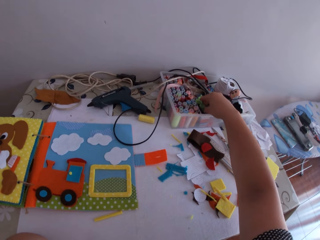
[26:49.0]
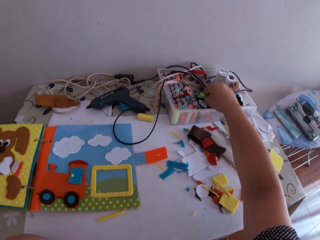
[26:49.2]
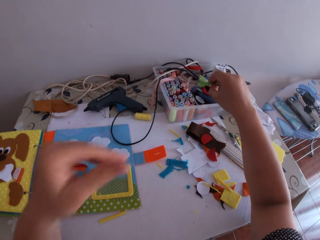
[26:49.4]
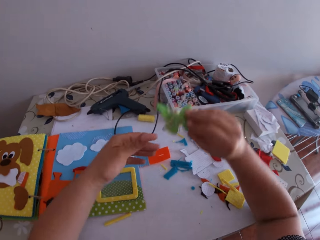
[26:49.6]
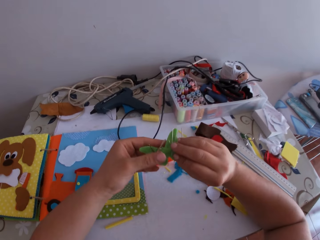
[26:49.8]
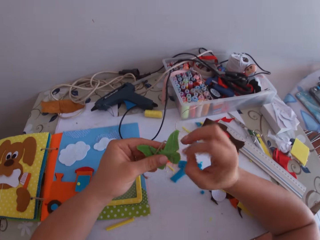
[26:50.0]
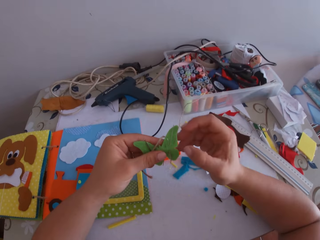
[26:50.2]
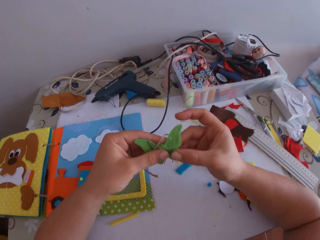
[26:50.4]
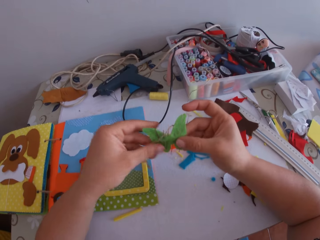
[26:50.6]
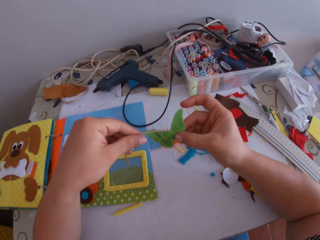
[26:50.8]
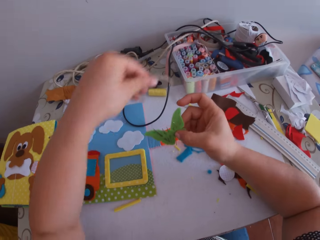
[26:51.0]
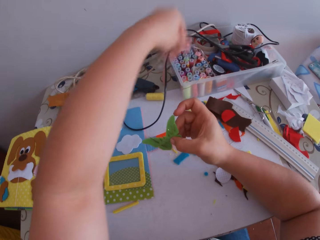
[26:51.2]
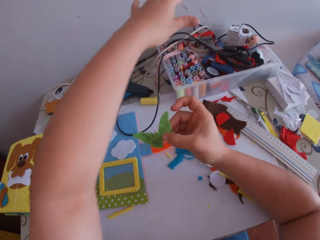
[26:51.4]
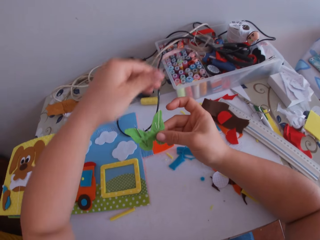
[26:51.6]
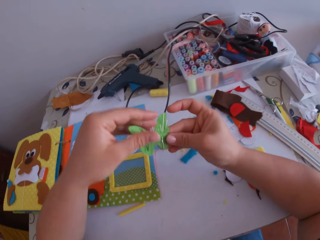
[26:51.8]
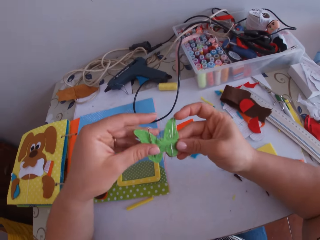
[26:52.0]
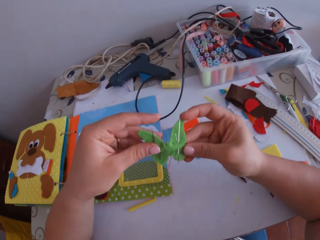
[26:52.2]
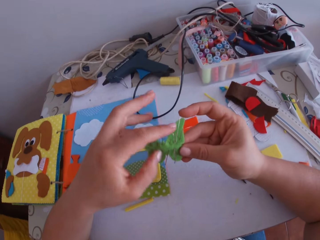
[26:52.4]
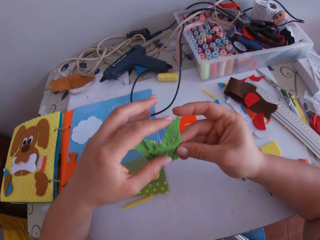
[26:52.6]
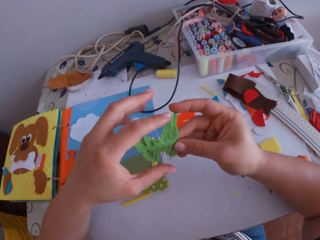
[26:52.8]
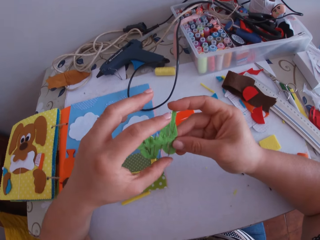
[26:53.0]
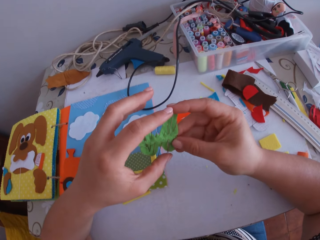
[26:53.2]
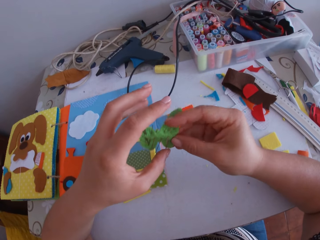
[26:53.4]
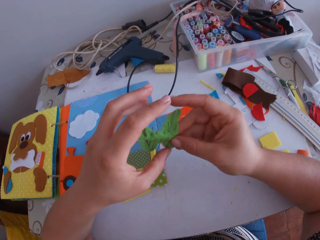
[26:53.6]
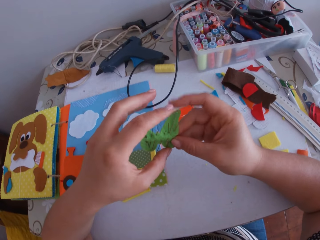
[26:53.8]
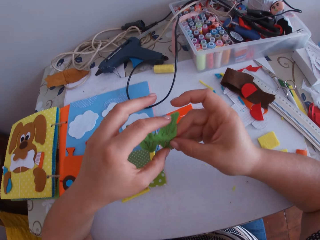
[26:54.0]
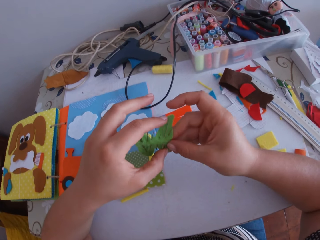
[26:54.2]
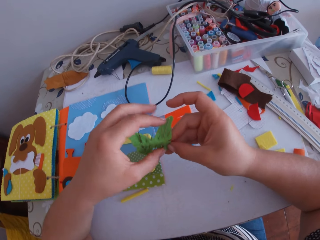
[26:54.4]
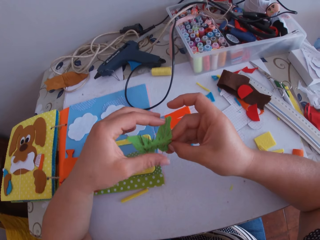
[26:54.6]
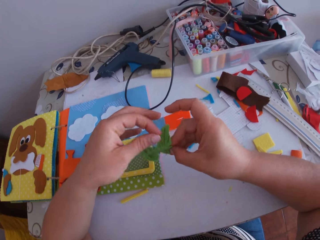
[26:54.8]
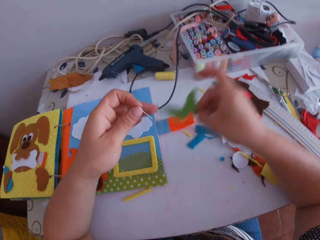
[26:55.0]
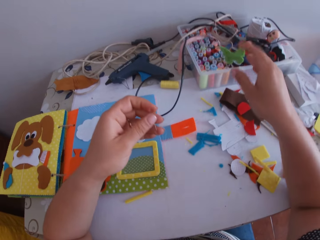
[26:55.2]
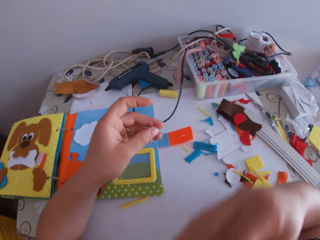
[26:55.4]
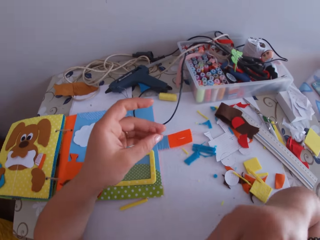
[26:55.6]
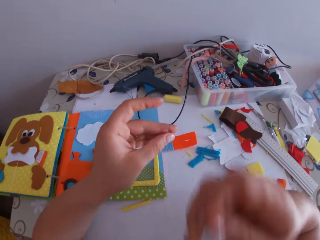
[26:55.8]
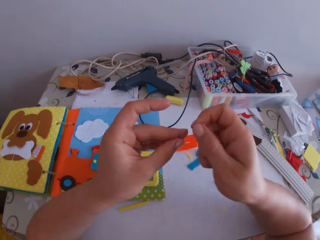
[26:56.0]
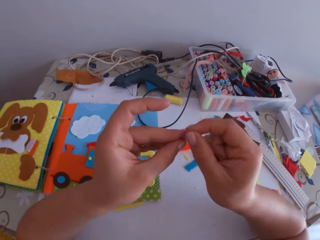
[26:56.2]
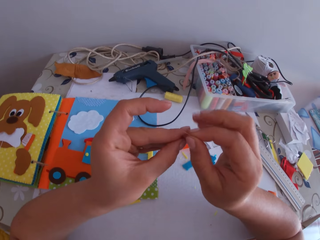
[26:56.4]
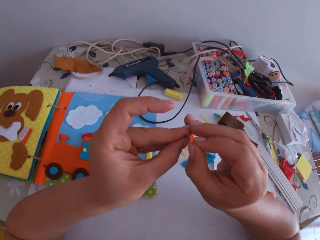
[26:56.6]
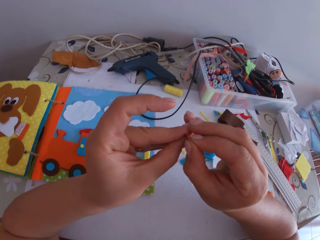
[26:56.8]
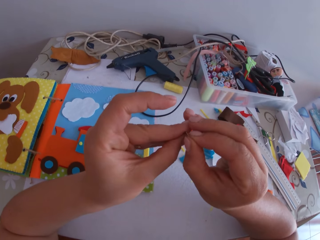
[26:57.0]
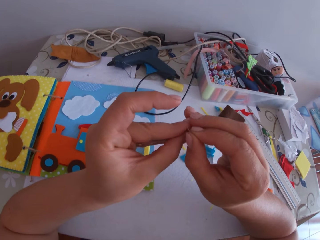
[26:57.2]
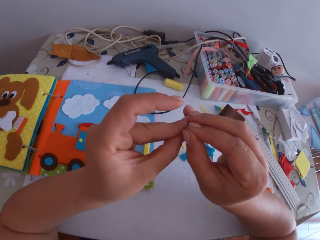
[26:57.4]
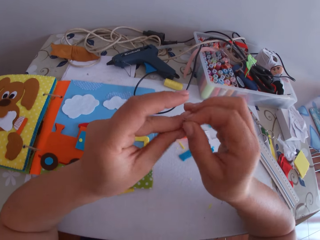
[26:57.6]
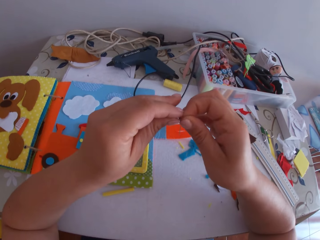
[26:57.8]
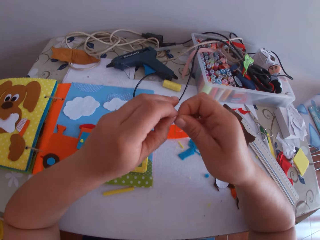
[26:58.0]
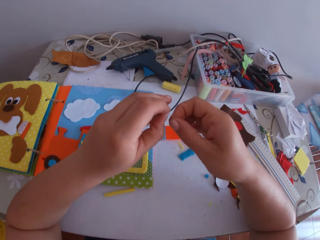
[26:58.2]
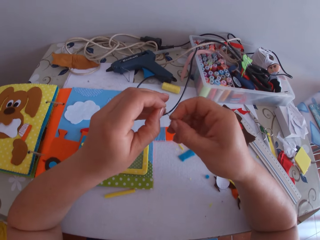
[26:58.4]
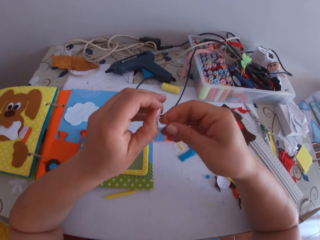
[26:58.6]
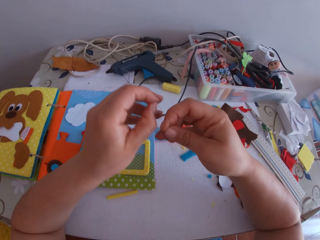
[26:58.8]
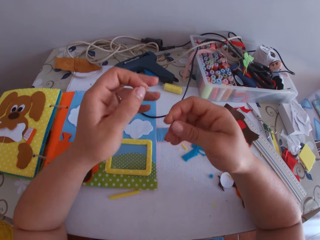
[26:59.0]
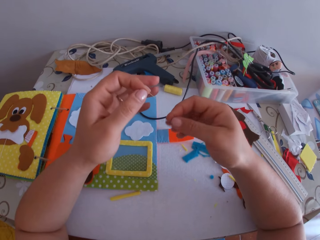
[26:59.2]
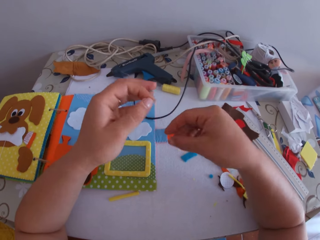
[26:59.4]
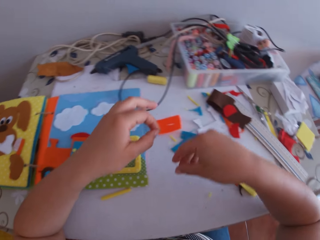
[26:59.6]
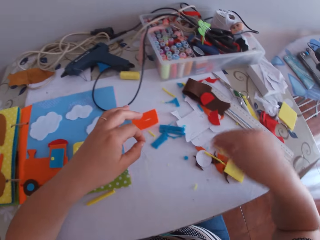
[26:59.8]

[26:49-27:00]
The camera wearer picks up a needle holder from a plate with her right hand. She holds the needle holder with both hands. She swings her hand. She holds a felt material. She takes a sewing needle from the needle holder with her left hand. She swings her hand. She throws the needle holder with her right hand. She swings her hand again and drops the felt material. She takes the thread from her mouth with her right hand. She touches something. She swings her hand. She inserts the thread in the needle with her right hand. She pulls the thread.

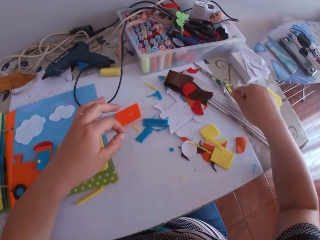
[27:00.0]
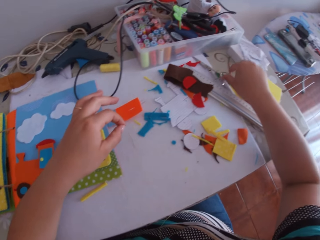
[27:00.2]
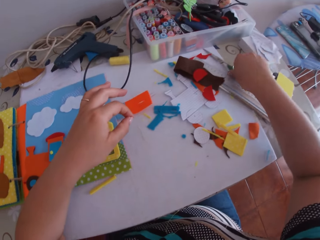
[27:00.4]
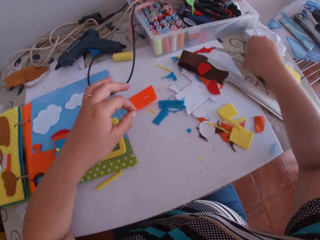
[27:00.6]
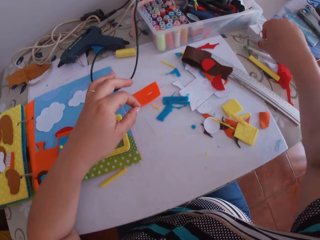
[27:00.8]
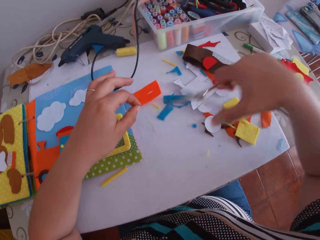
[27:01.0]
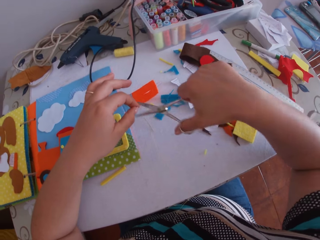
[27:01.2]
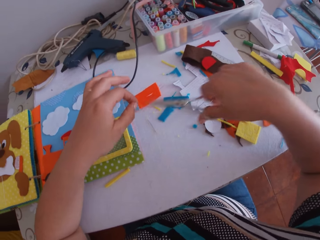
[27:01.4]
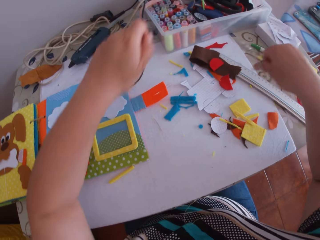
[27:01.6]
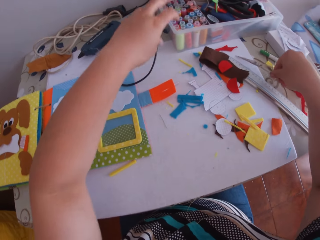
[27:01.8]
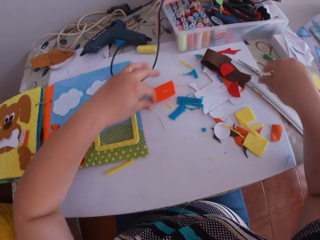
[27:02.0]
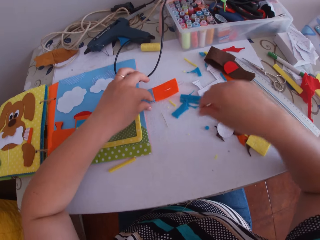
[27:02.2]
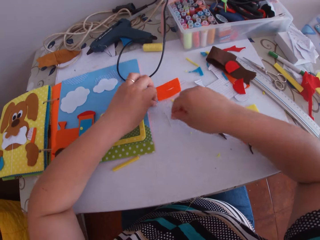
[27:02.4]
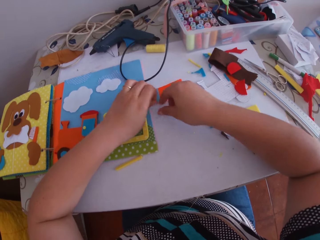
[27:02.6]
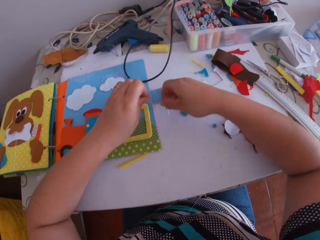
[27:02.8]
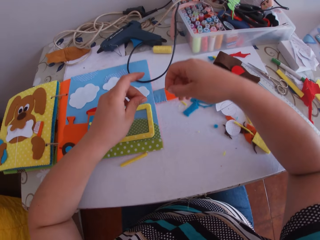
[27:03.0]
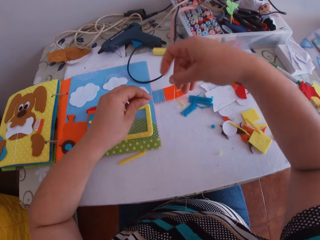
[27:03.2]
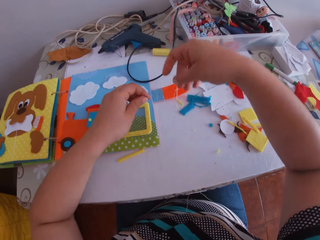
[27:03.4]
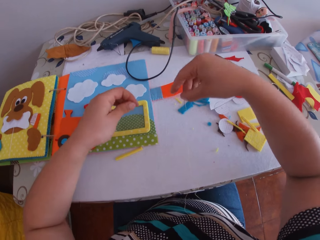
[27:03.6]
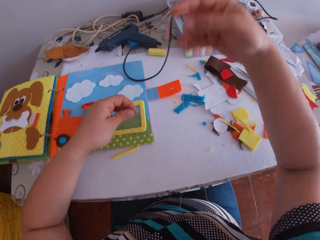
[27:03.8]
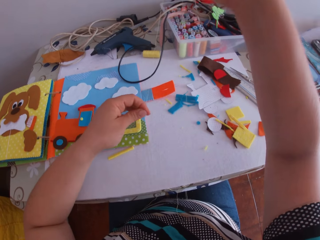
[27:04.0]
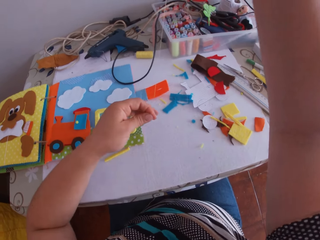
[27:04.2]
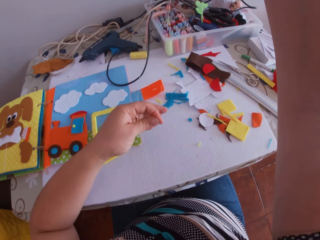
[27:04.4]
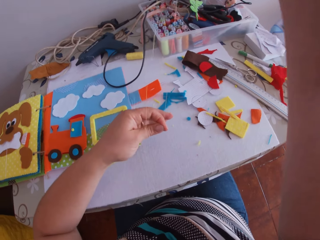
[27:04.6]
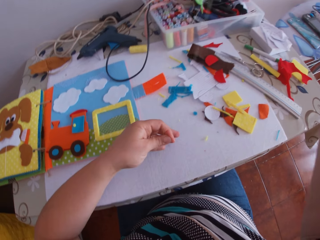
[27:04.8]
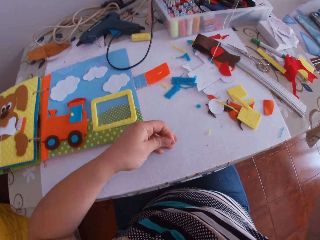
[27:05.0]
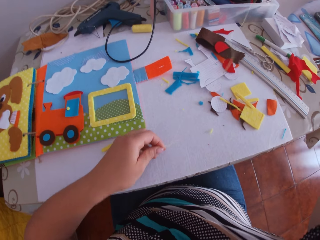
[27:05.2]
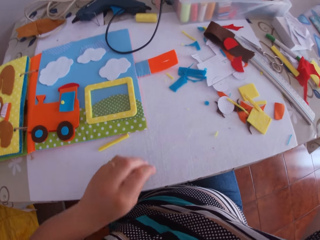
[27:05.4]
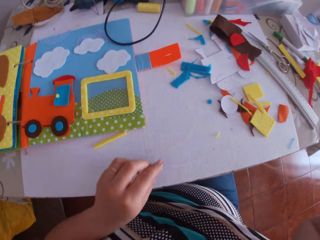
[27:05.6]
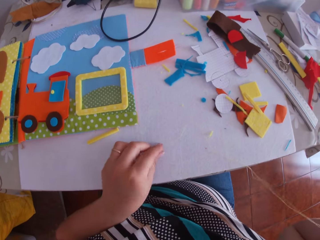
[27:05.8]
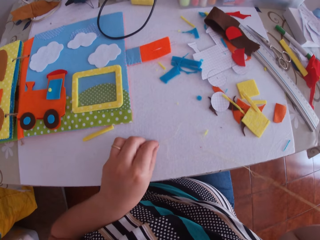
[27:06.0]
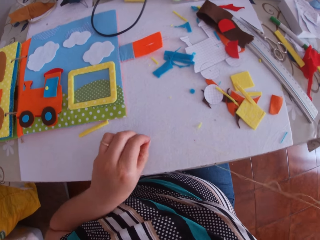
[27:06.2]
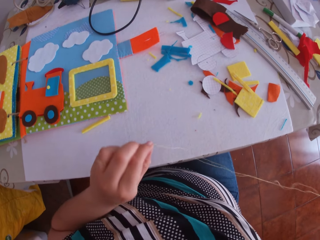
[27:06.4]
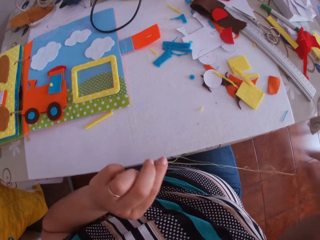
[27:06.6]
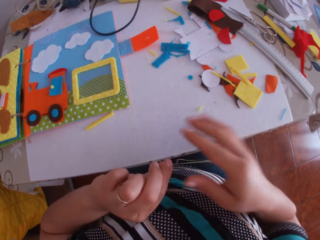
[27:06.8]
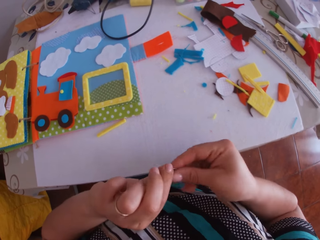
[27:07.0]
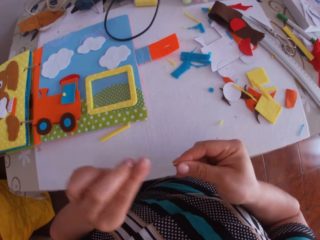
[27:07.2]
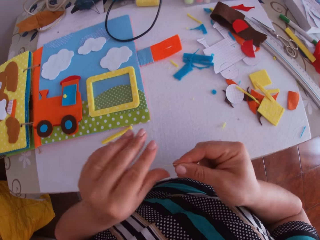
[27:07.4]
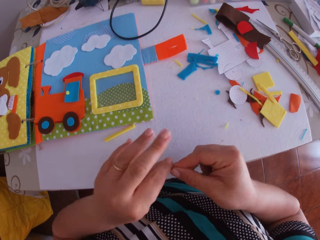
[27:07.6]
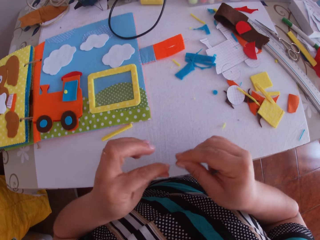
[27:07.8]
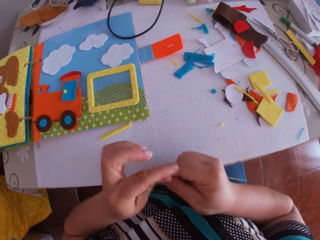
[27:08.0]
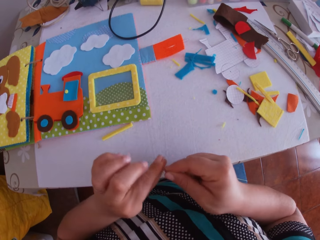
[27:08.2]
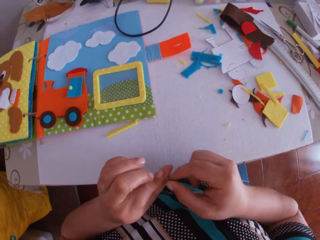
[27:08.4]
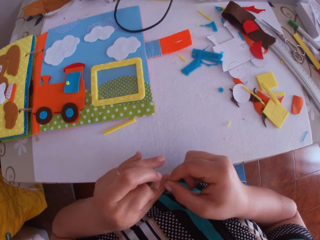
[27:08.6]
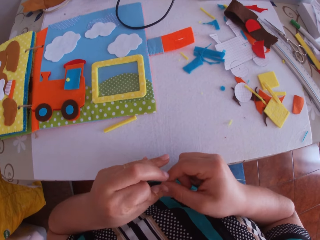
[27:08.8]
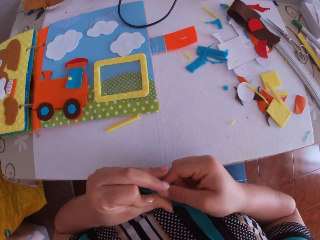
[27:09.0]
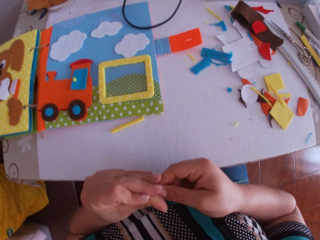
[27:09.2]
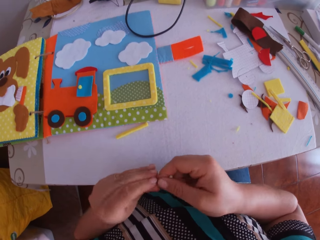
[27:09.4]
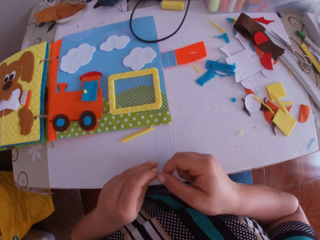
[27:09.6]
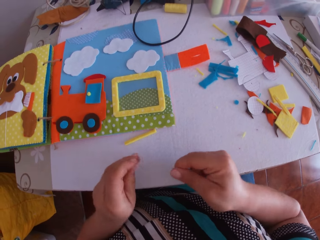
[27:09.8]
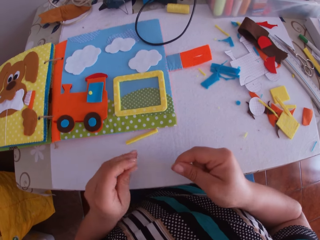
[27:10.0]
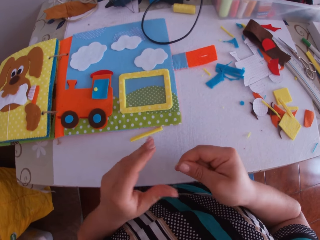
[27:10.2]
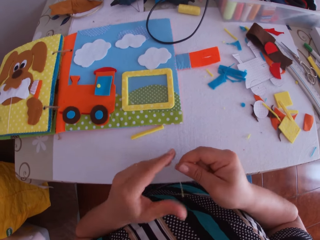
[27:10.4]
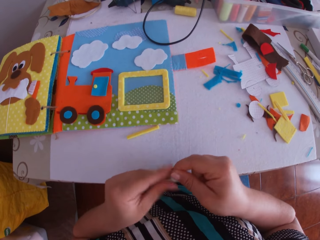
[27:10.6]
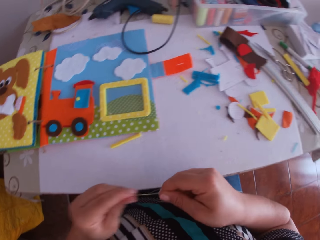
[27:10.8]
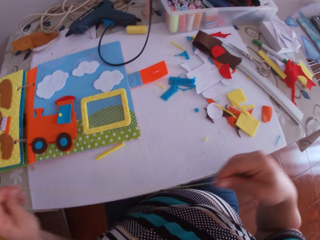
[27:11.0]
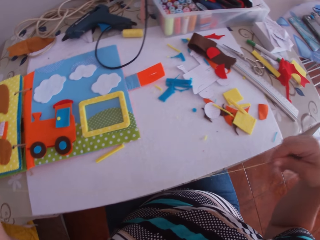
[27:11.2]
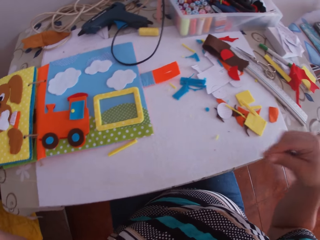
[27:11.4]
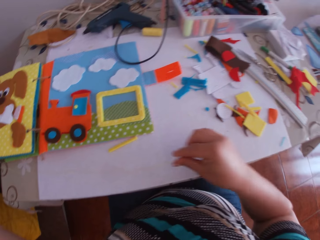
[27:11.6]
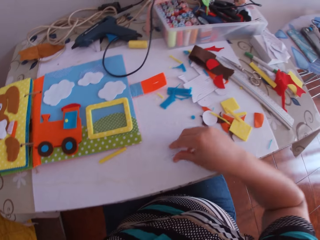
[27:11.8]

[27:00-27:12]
The camera wearer picks up the scissors on the table with her right hand. She cuts the thread with the scissors in her right hand. She swings her hand. She drops the scissors on the table with her right hand. She swings her hand. She picks up the thread on the table with both hands. She lifts the sewing needle with her right hand. She adjusts the thread in the needle with her left hand. She holds the thread. She swings her hand. She touches the thread. She knots the thread with both hands. She moves her hand on the thread.
